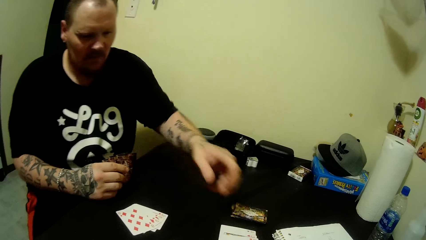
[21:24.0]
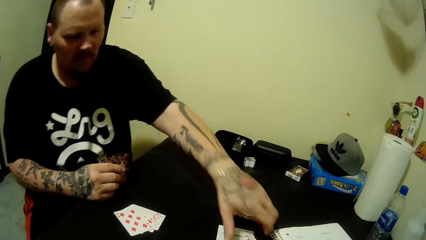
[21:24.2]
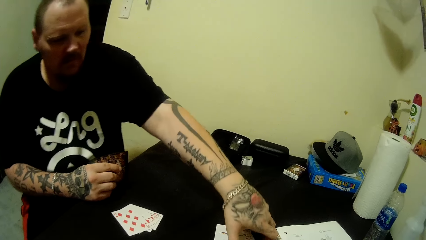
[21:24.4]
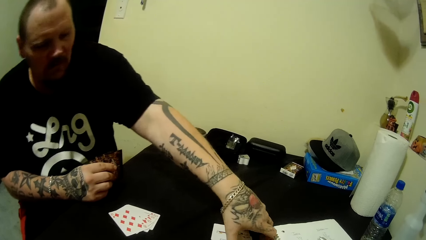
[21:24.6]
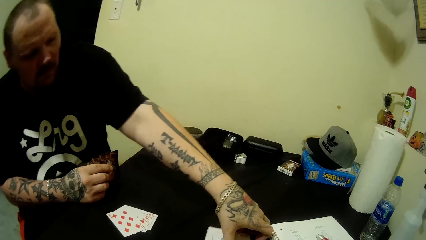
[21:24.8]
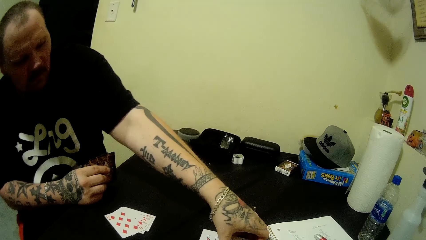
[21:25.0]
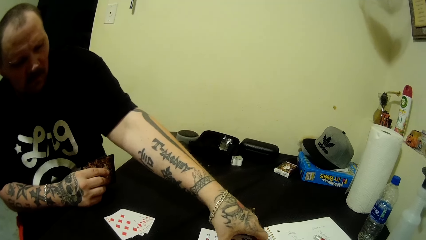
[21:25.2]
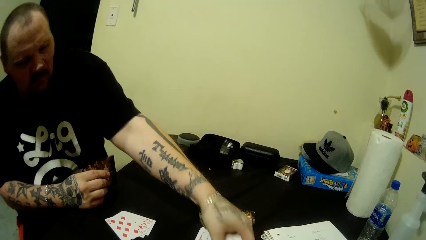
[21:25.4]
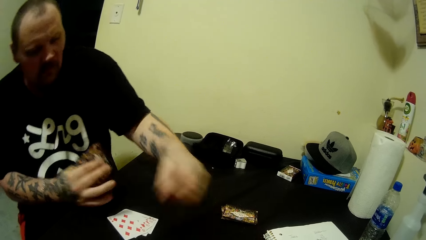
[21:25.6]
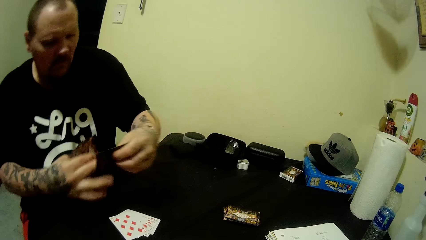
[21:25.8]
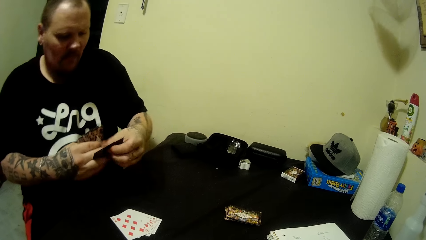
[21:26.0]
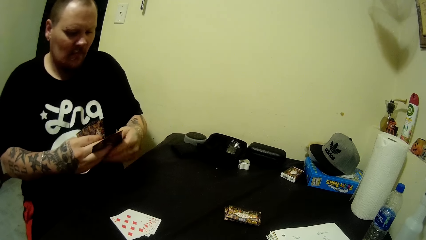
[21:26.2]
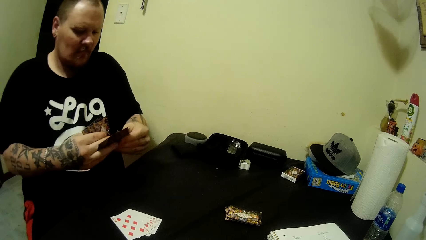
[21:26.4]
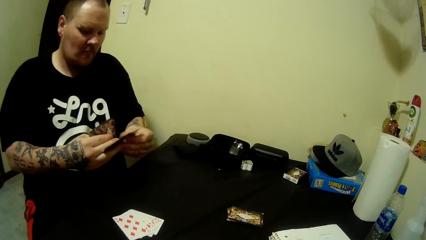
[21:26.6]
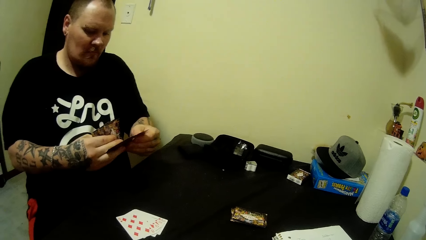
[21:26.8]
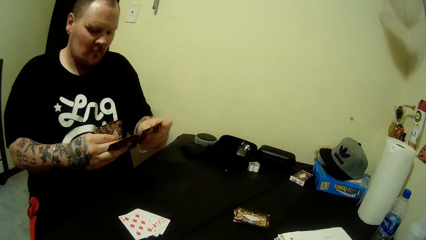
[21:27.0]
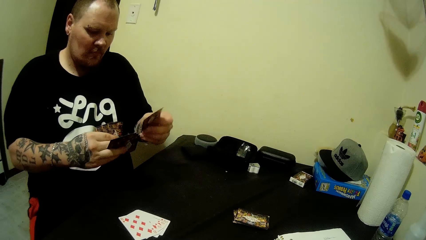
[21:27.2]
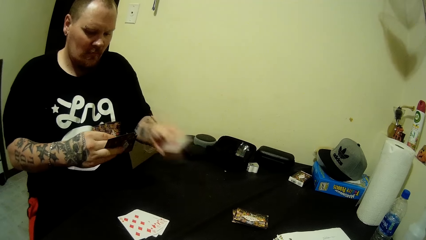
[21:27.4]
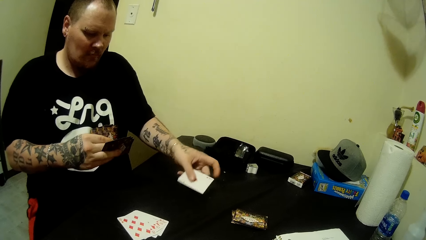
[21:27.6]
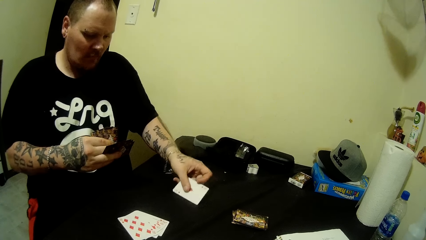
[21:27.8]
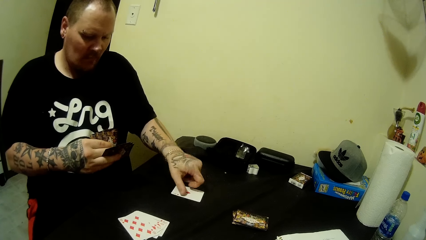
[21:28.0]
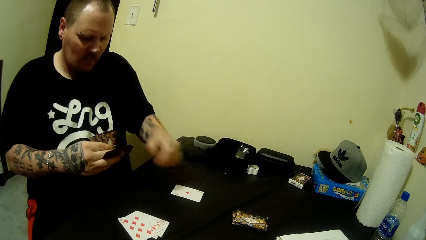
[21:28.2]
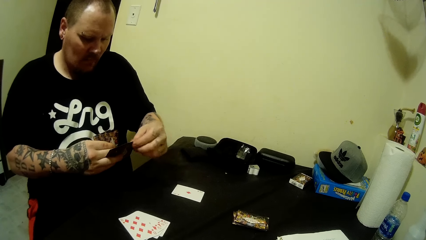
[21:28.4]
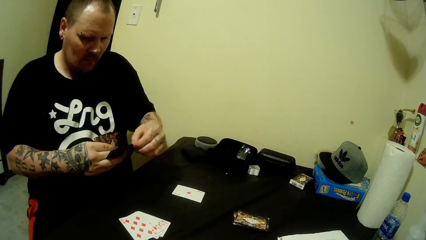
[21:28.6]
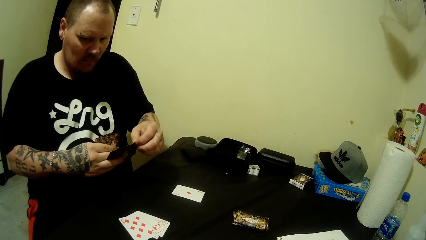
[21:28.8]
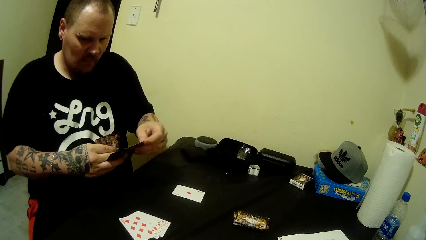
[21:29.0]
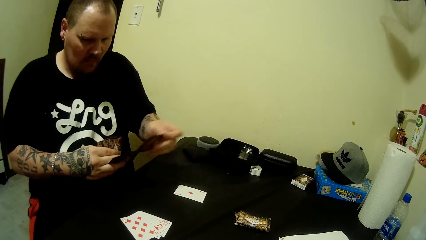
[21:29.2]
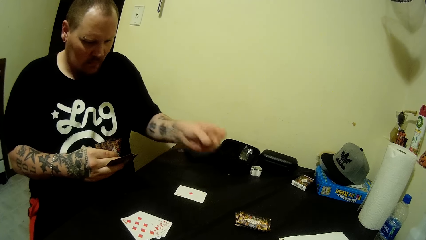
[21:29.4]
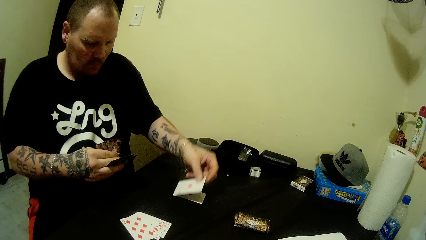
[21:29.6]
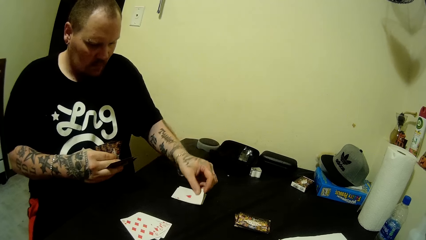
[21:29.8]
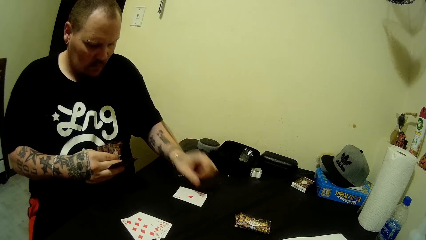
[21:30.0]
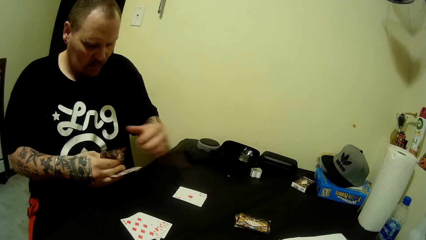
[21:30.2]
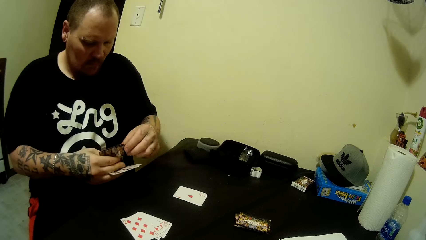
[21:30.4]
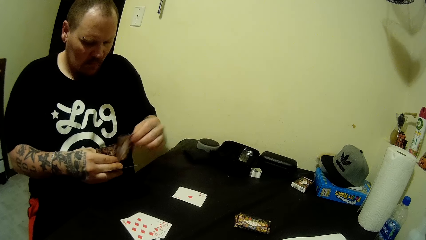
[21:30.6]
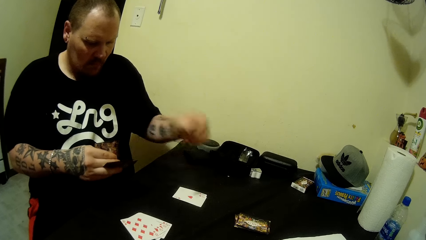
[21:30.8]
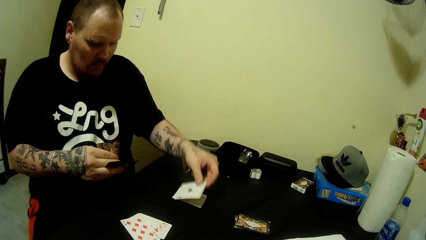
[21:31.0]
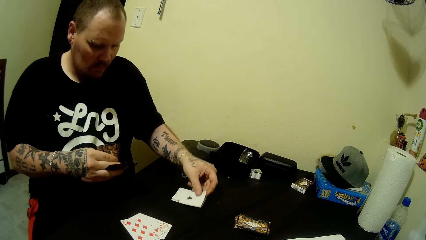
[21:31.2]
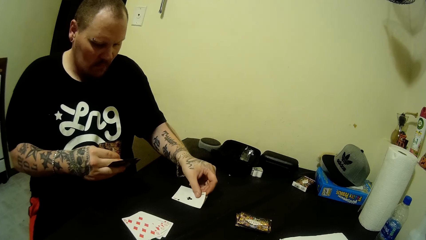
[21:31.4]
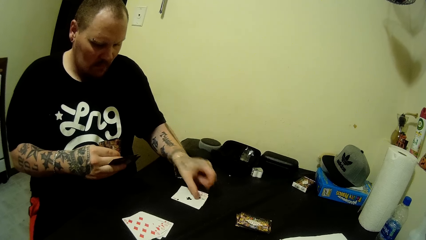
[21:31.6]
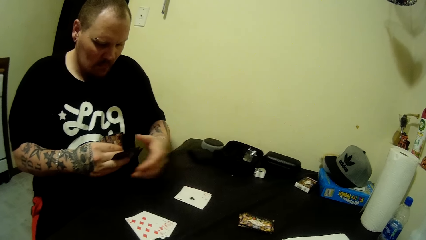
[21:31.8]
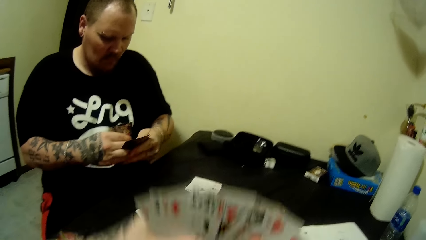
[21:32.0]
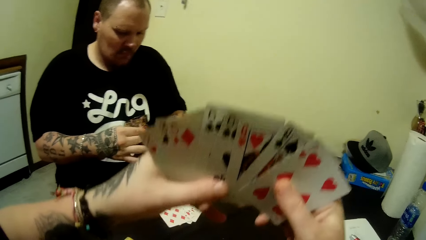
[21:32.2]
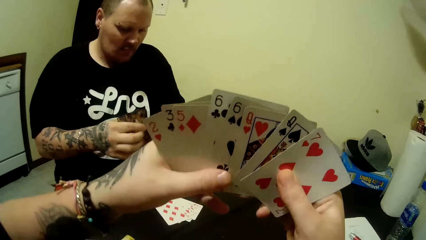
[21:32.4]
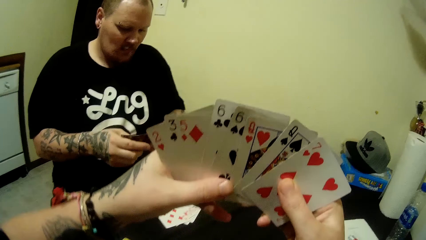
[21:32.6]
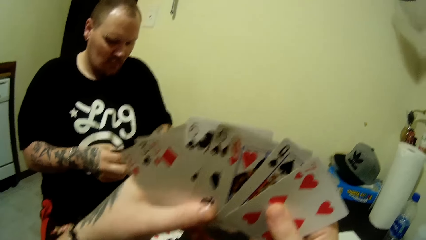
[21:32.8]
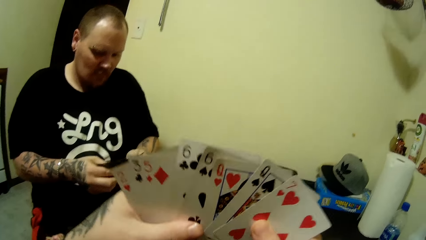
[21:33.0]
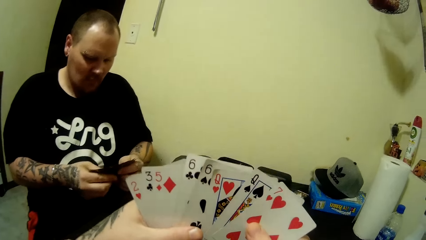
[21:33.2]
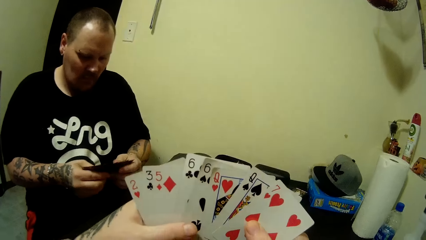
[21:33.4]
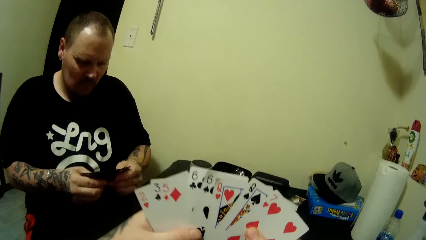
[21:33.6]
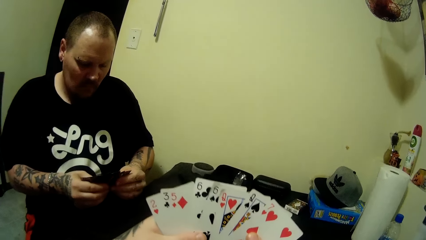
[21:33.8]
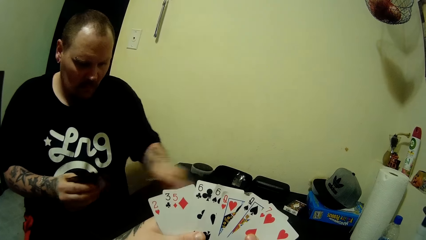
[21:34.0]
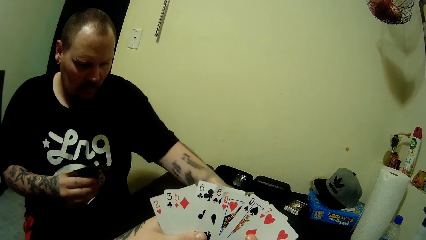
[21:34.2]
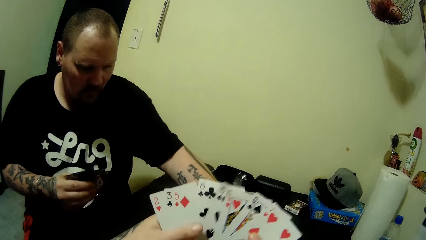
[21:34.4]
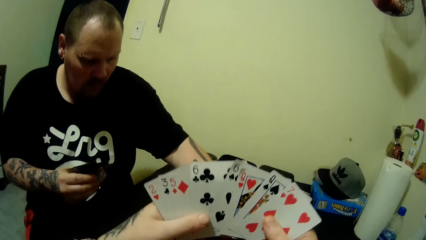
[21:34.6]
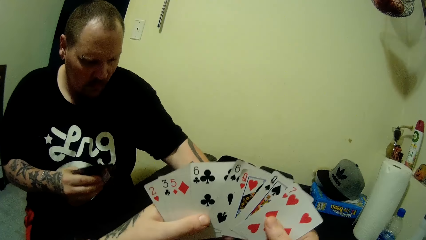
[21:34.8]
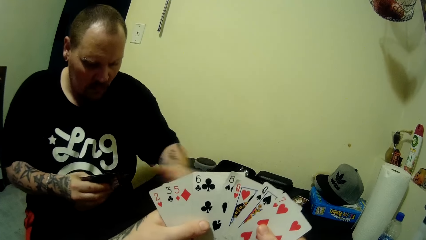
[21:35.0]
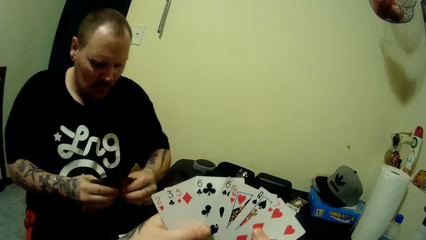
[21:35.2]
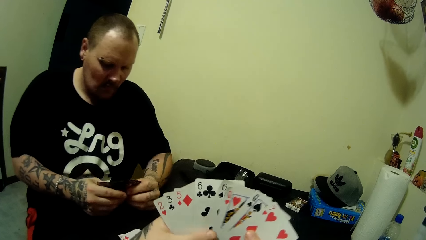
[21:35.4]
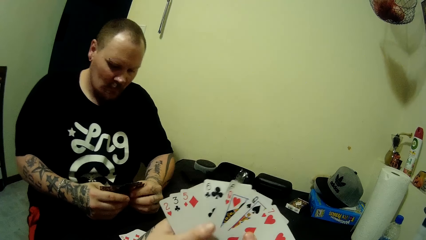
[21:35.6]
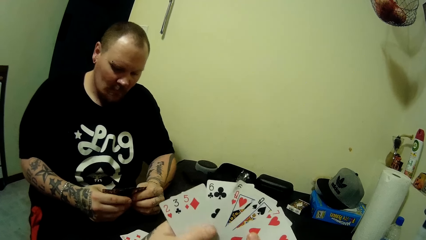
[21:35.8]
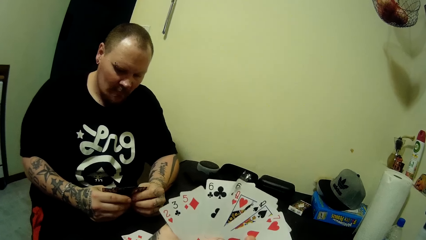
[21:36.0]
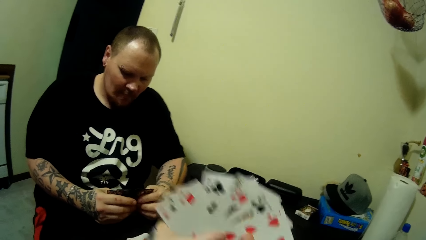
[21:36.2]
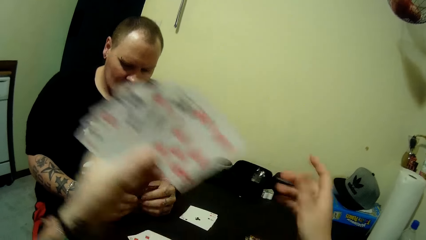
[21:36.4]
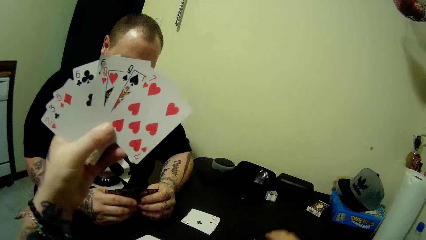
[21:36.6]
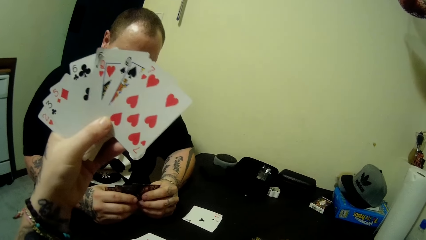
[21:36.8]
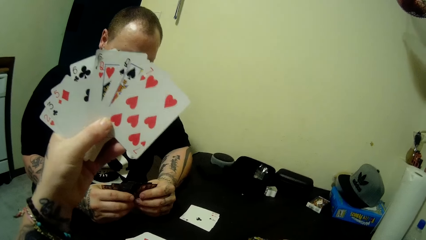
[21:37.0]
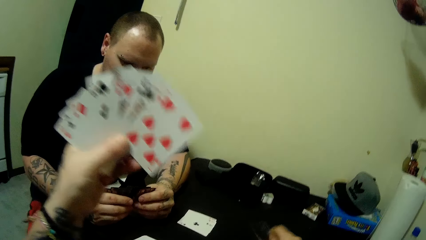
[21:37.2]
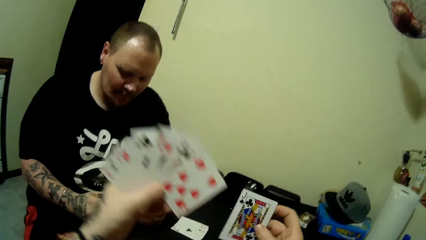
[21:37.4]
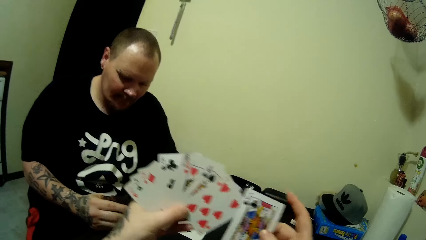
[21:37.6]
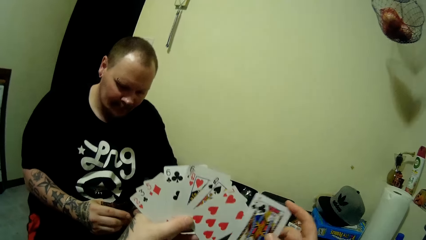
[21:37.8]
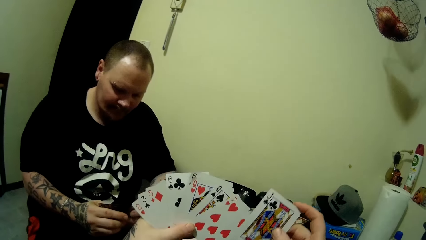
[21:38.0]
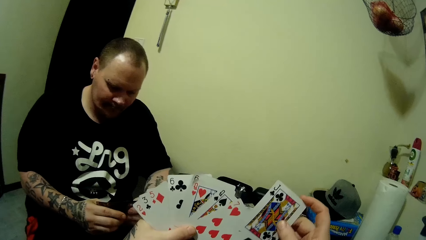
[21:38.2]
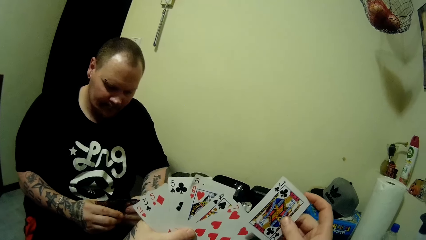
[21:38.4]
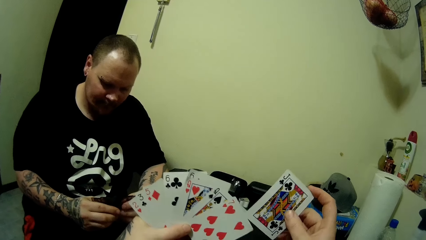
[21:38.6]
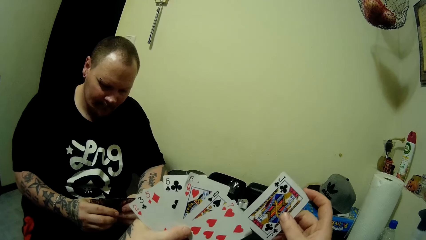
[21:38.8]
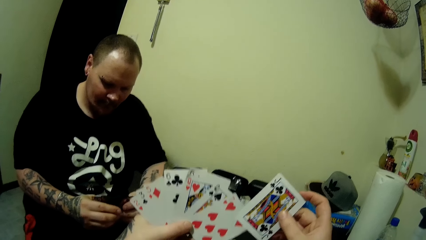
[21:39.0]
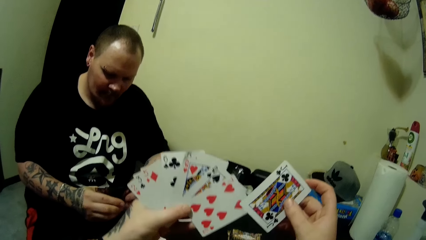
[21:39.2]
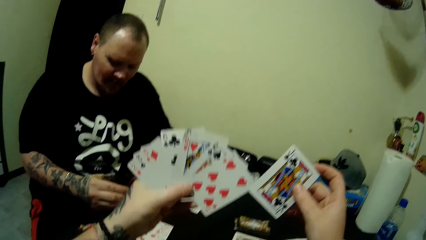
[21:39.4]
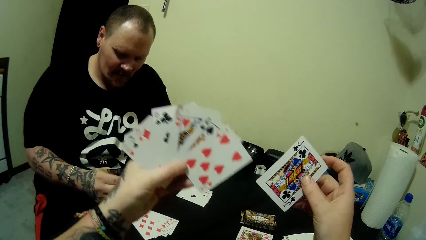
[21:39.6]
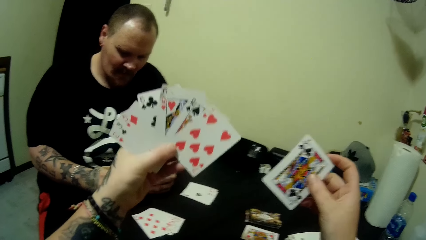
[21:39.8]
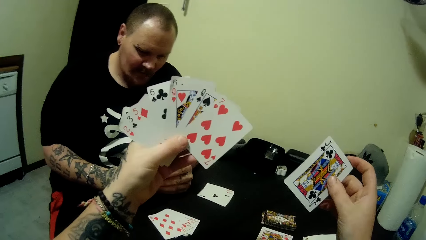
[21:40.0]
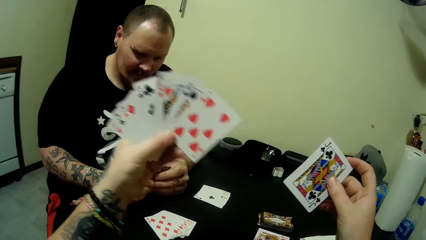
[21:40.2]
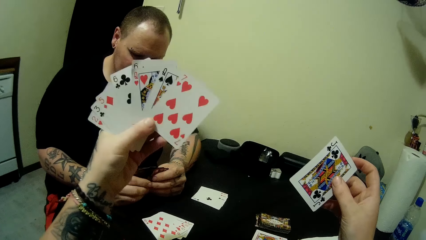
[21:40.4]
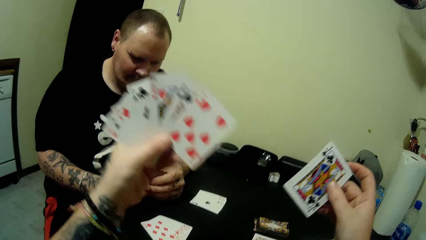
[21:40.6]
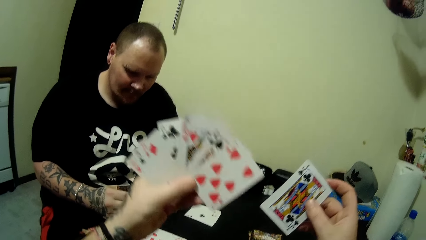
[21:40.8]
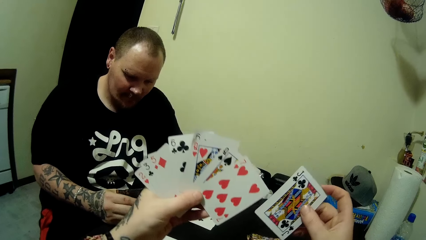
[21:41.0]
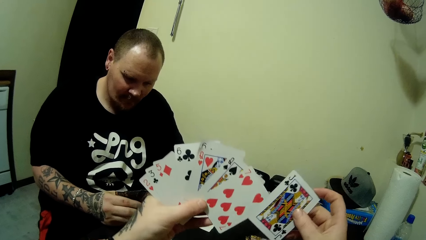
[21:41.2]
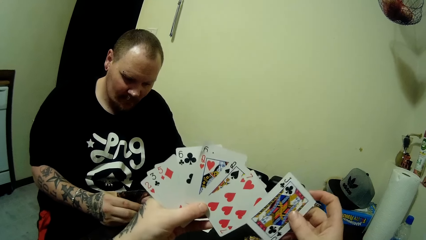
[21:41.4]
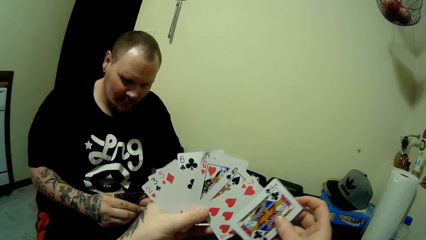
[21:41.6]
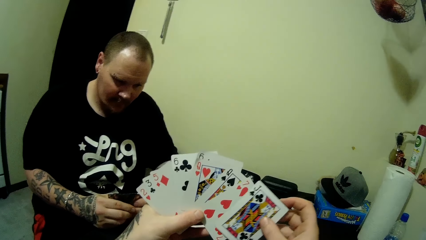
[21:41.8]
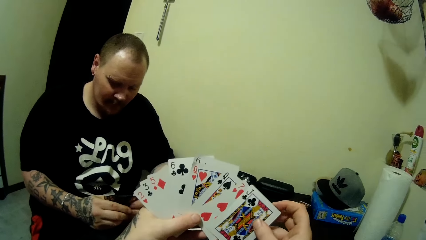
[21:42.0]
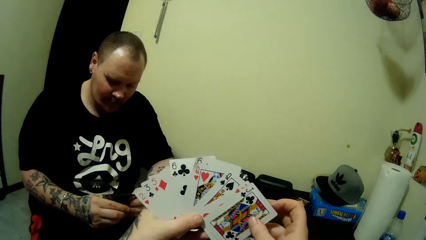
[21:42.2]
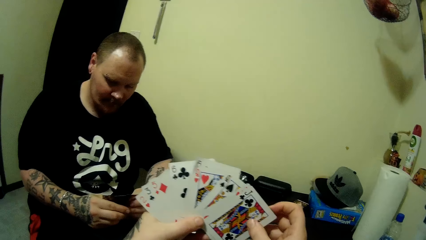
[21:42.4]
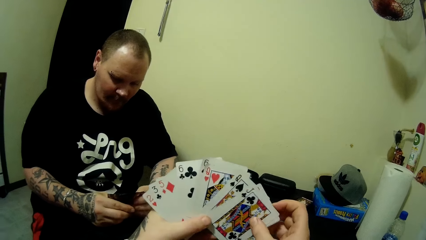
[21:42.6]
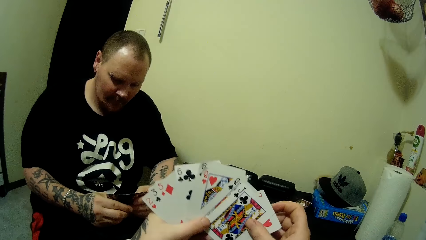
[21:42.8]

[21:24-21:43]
A man moves a hand and picks some cards on the table with his left hand. The man holds a card with the other hand. The man picks a card and drops a card on the table with his left hand. The man picks a card and drops another card on the table with his left hand. The man picks a card and drops another card on the table with his left hand. The man holds the cards. The camera wearer raises the cards in both hands to her face. She lowers the cards. The man drops a card on the table with his left hand, moves a card, and holds the cards. The camera wearer moves the cards. She moves a hand. She picks a card from the table with her right hand. She raises the cards in her left hand. She combines the cards in both hands. She moves the cards apart. She moves the cards towards each other.
